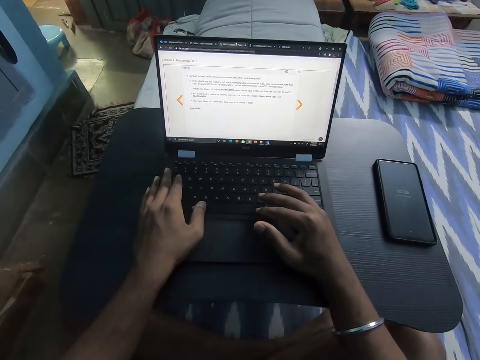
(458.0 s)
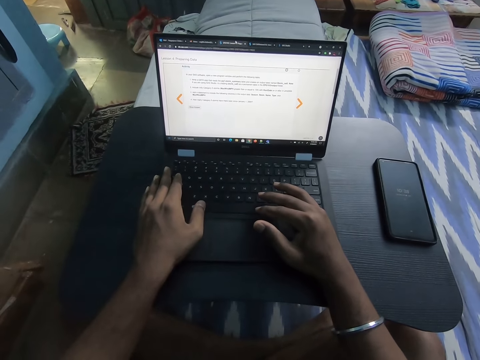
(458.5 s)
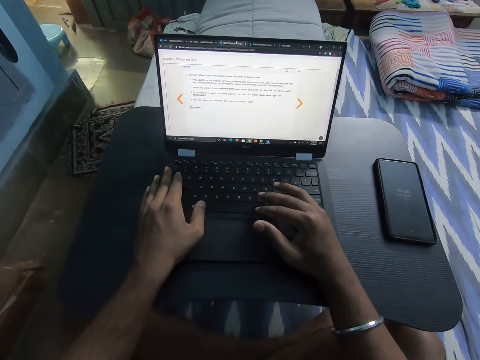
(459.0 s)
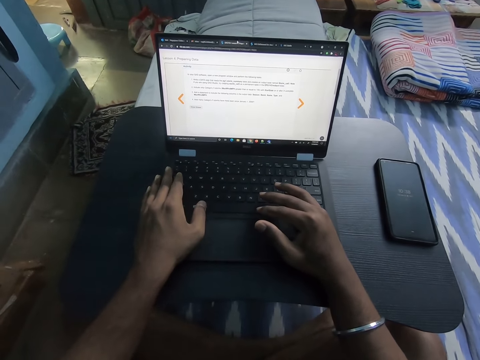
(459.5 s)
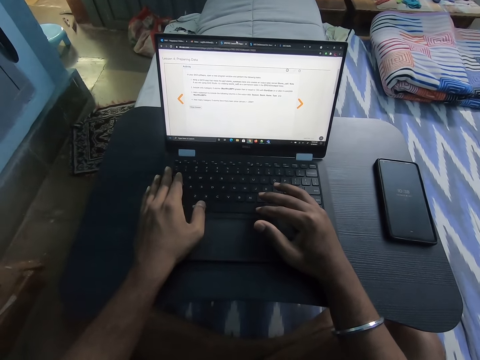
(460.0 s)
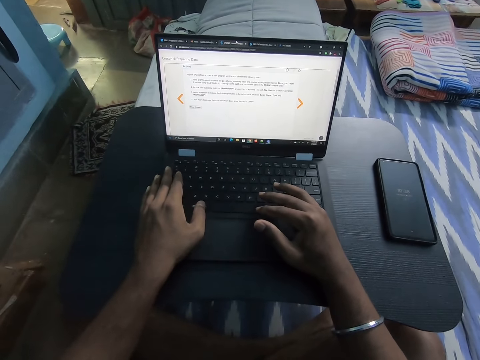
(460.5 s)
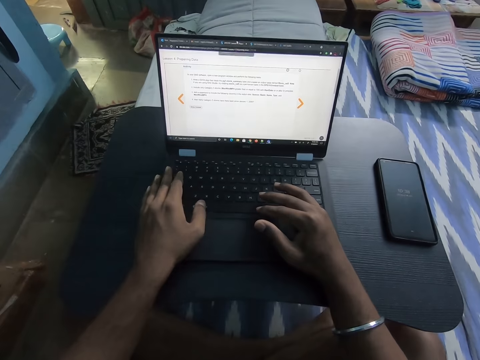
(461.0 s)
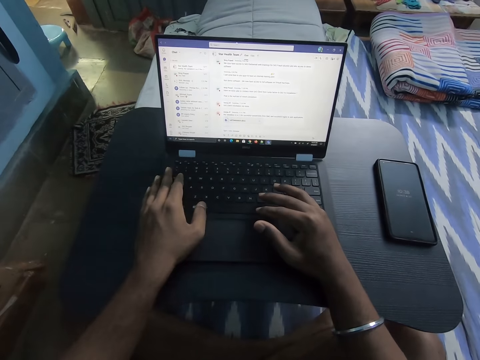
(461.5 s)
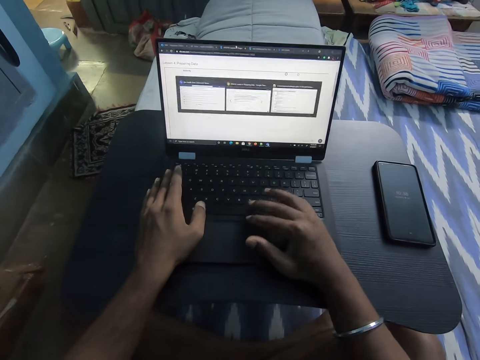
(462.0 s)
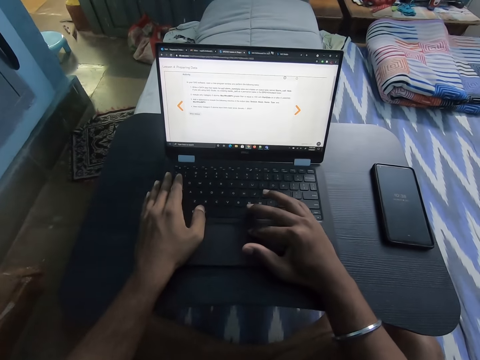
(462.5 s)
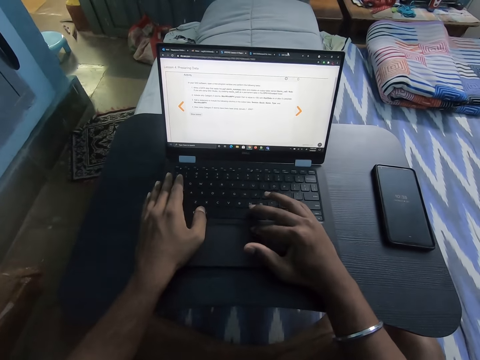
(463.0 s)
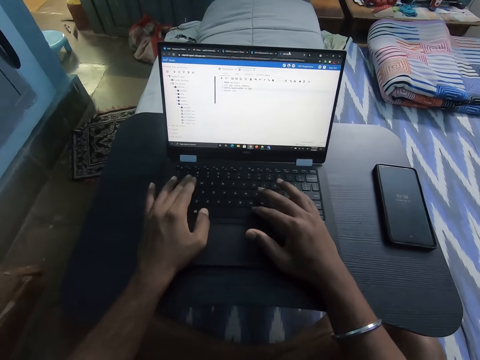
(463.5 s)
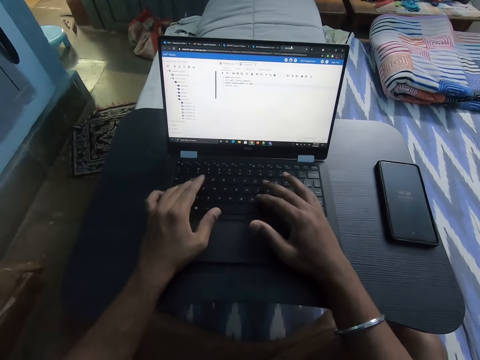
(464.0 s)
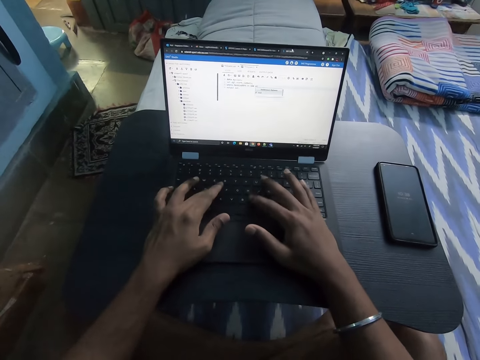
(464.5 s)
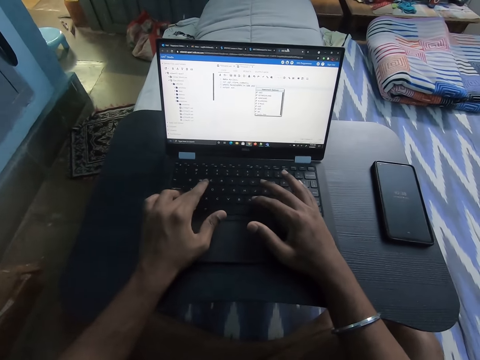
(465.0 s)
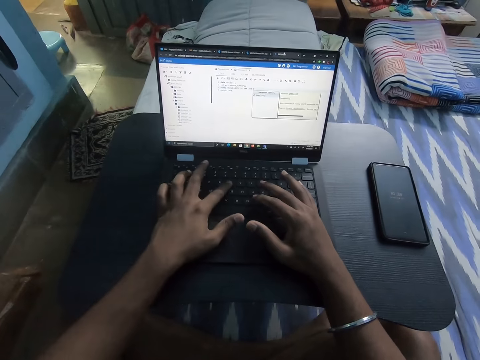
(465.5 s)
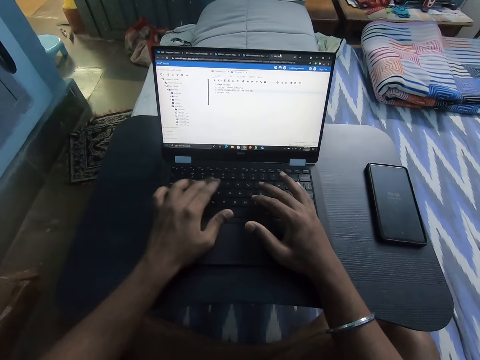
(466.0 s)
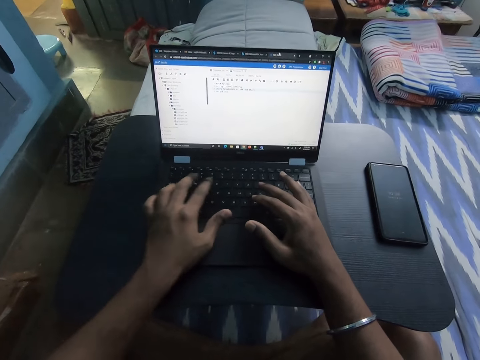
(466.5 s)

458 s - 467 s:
The camera wearer operates the laptop on the table on the bed with both hands.

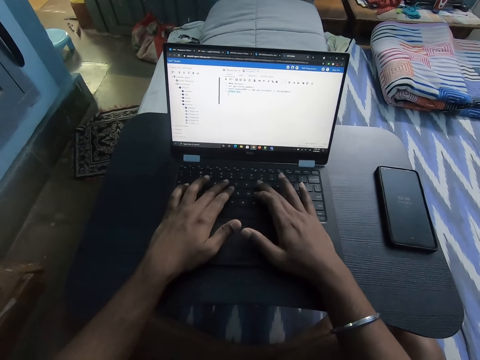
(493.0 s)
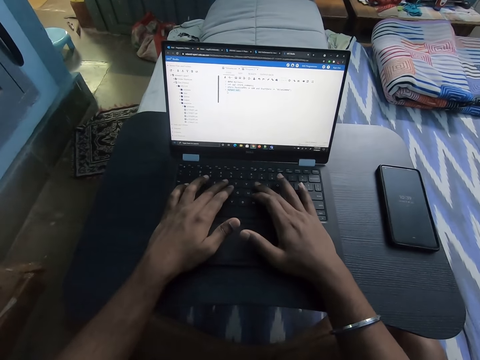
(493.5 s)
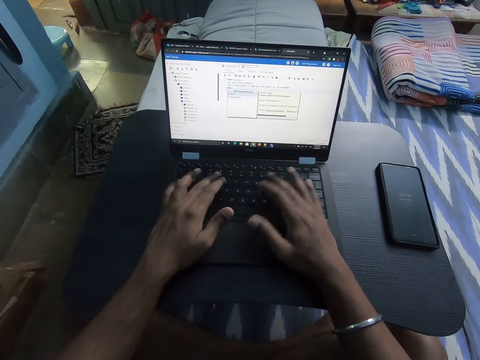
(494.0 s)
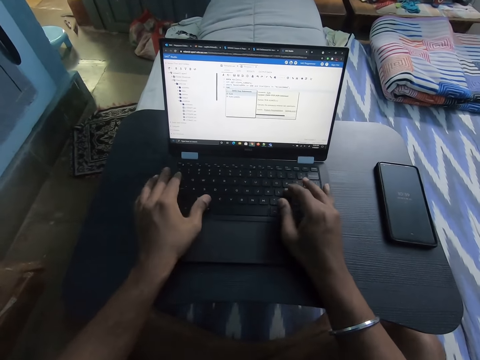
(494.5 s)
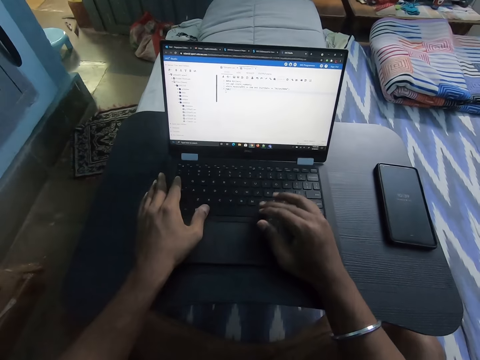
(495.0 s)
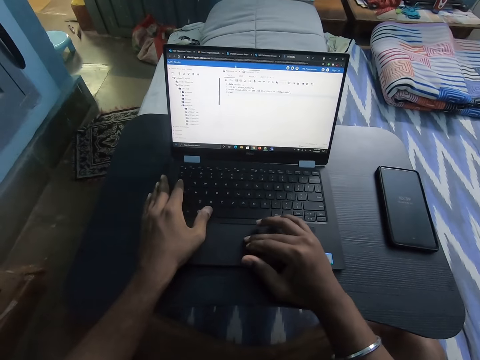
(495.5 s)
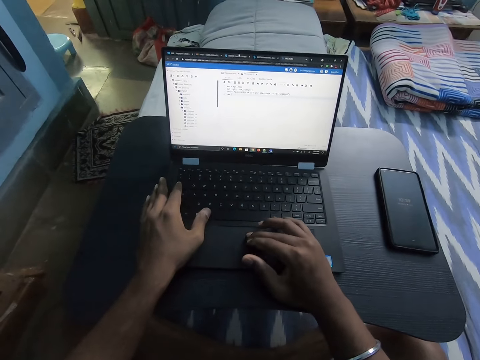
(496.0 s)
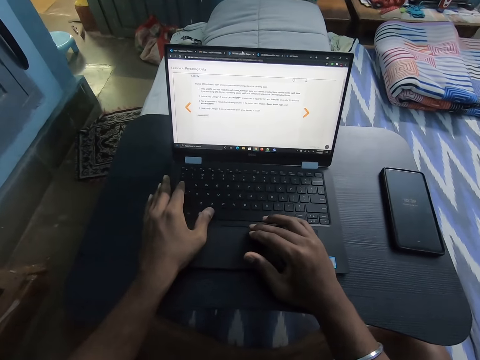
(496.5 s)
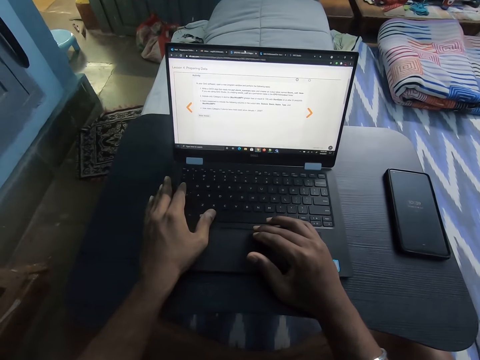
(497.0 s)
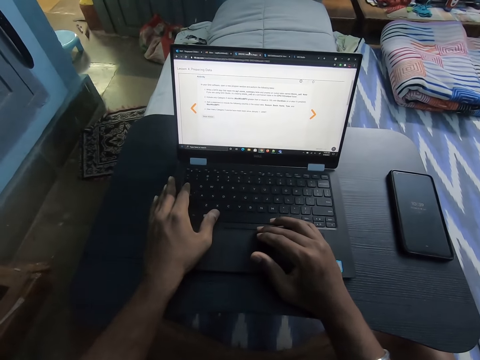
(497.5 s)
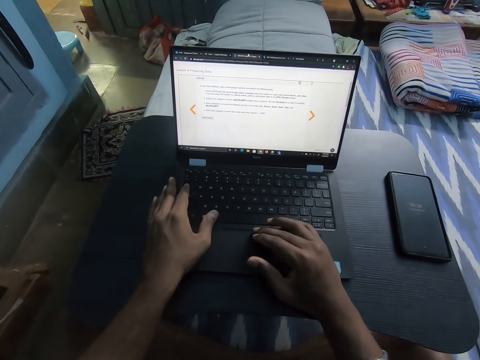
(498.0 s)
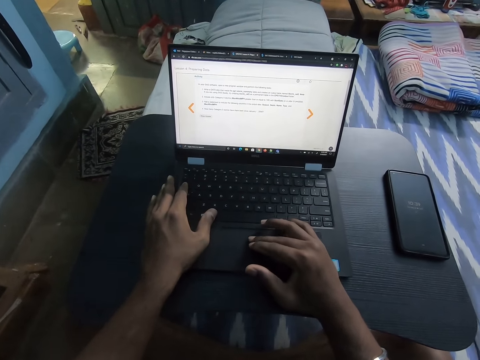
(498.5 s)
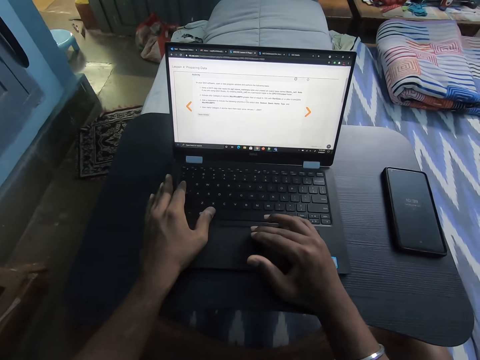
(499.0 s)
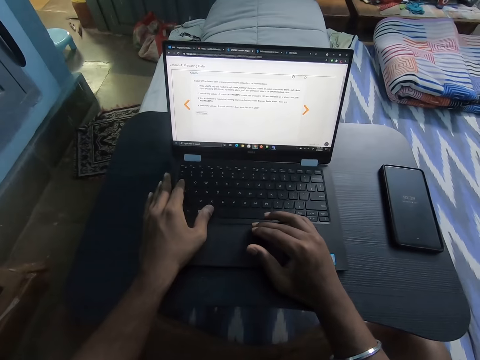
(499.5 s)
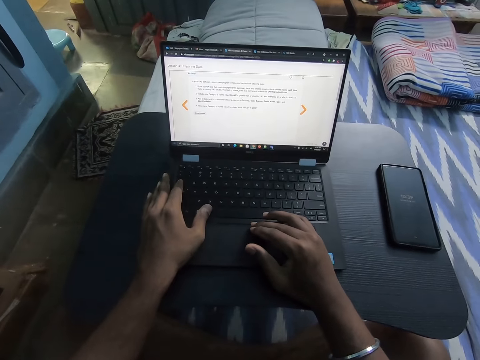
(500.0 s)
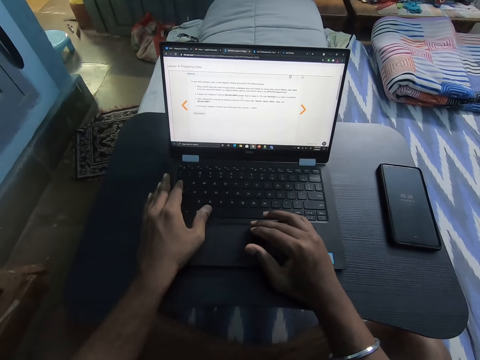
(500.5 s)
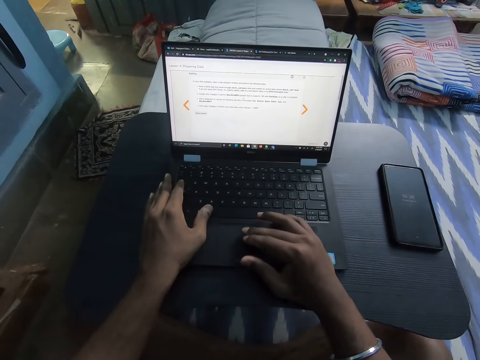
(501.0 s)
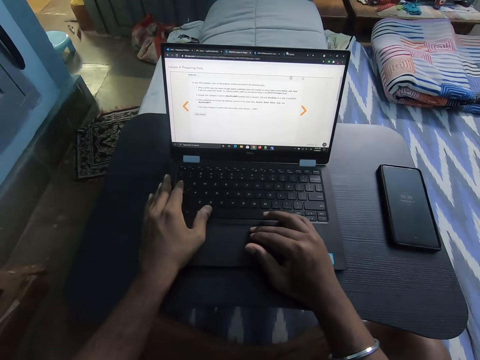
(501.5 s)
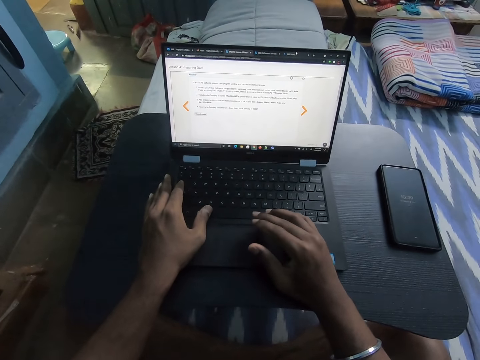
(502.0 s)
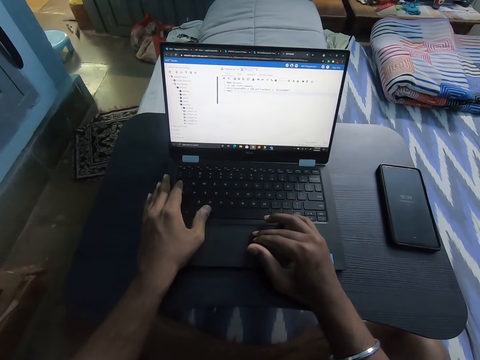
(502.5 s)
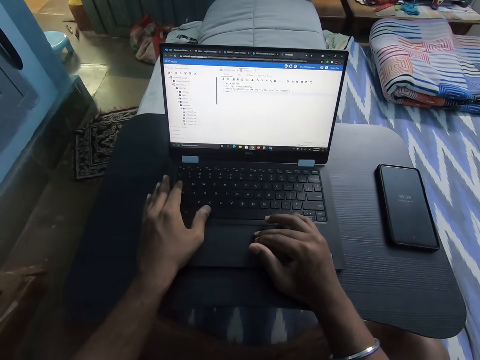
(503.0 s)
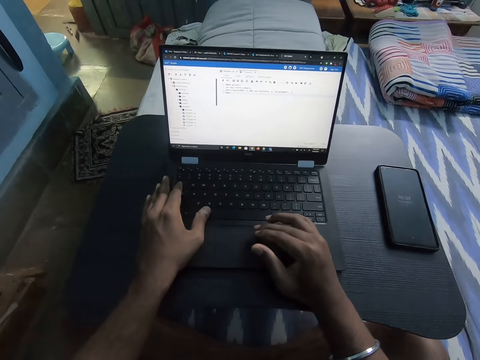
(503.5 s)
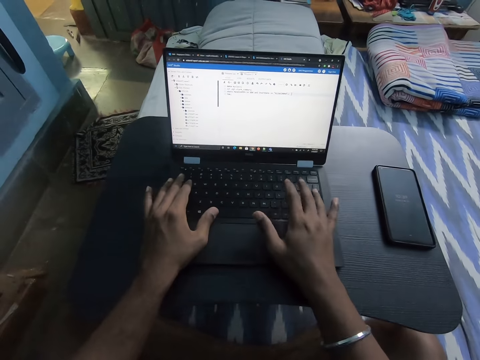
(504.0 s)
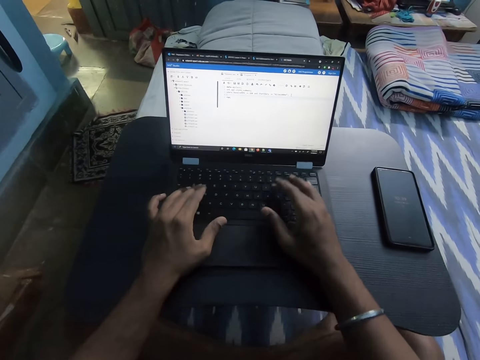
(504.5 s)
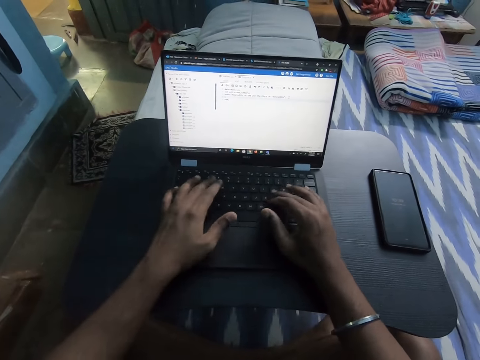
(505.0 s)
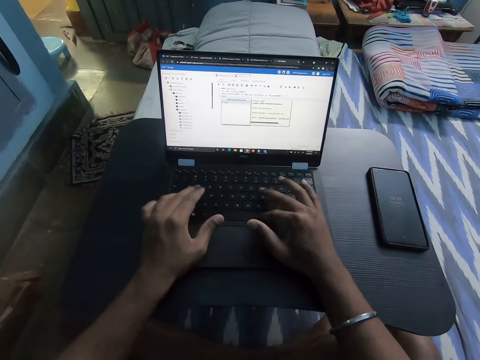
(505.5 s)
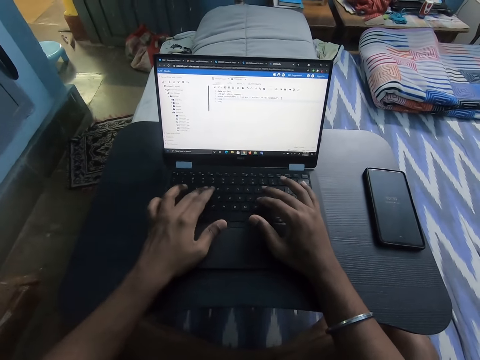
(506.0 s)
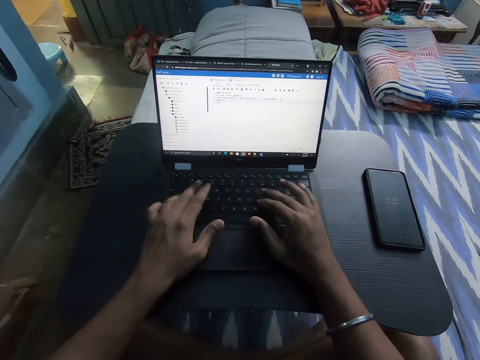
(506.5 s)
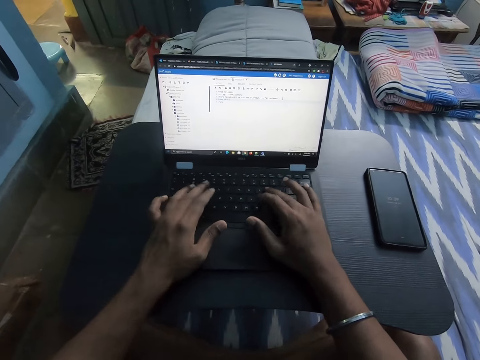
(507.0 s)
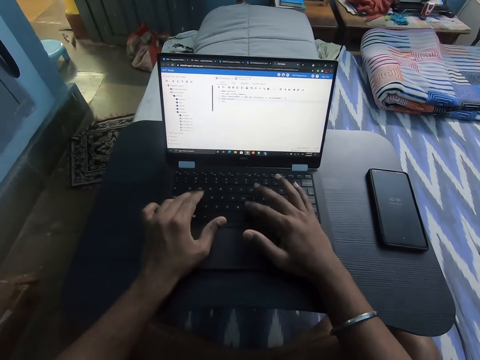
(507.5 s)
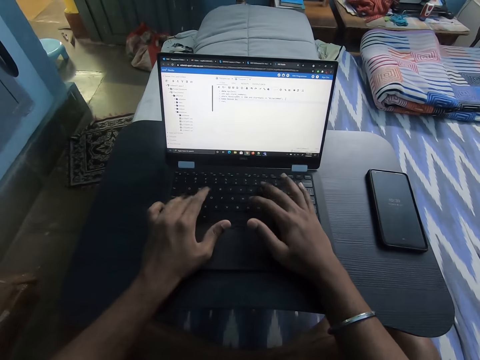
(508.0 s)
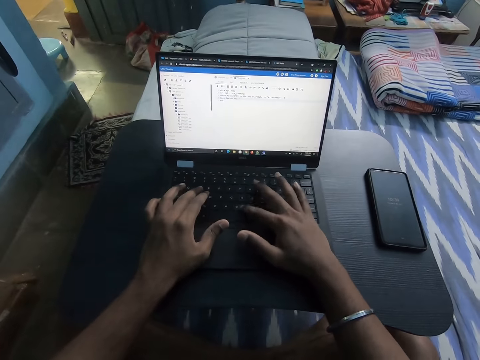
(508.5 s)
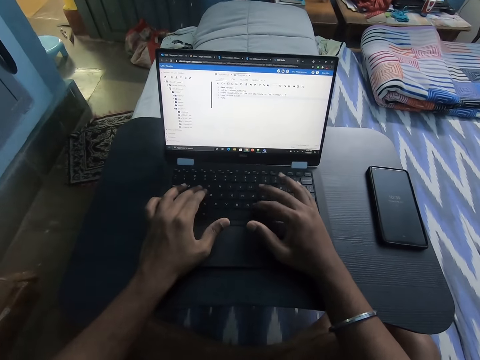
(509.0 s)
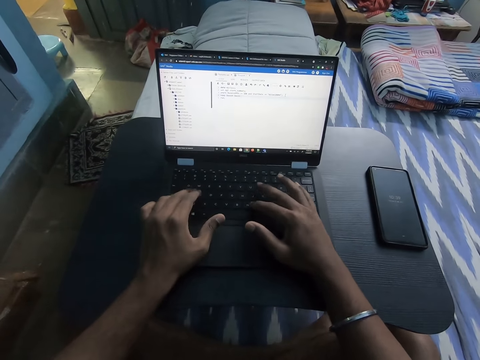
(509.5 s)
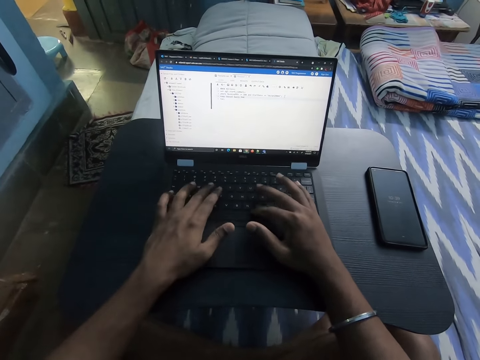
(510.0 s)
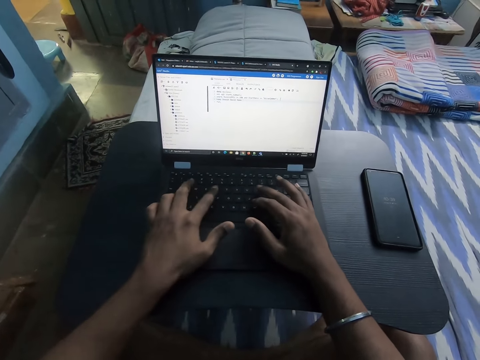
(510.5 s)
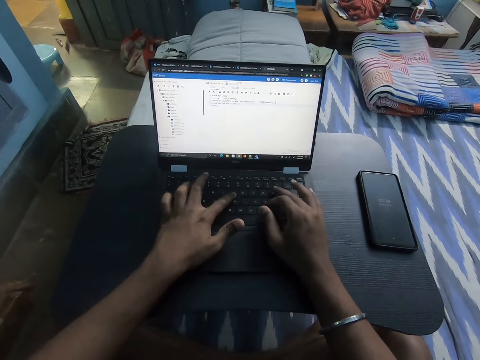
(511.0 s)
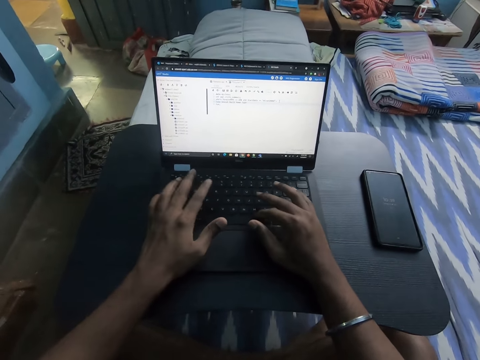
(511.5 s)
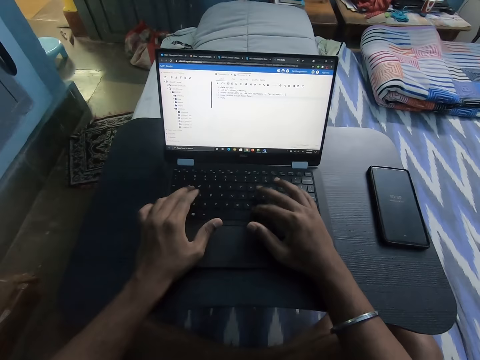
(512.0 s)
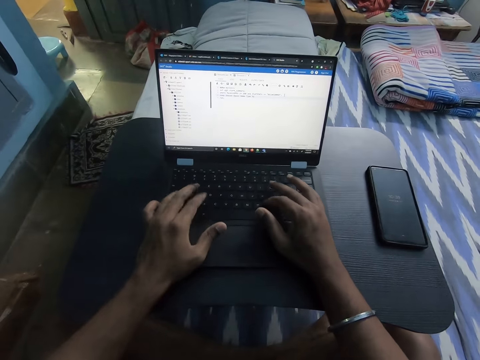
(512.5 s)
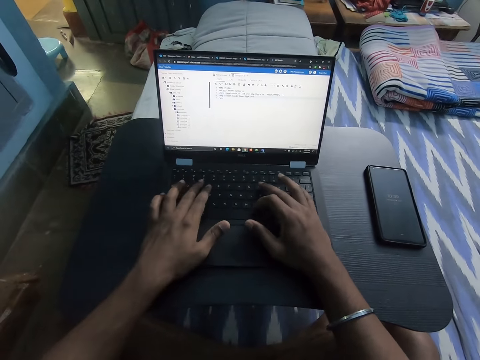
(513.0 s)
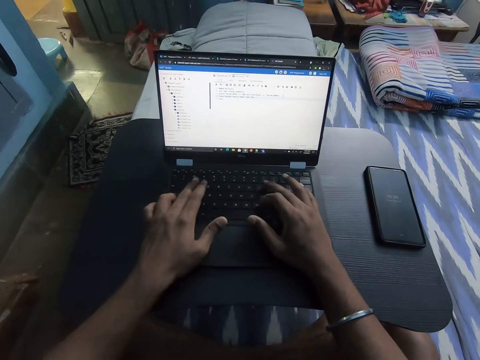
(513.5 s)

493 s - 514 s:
The camera wearer operates the laptop on the table on the bed with his right hand. He taps on the laptop. He operates the laptop on the table on the bed with both hands.
